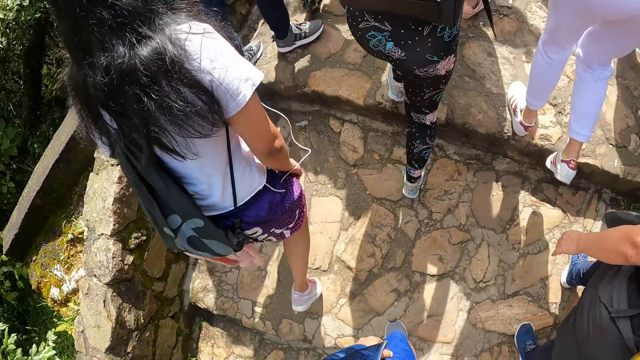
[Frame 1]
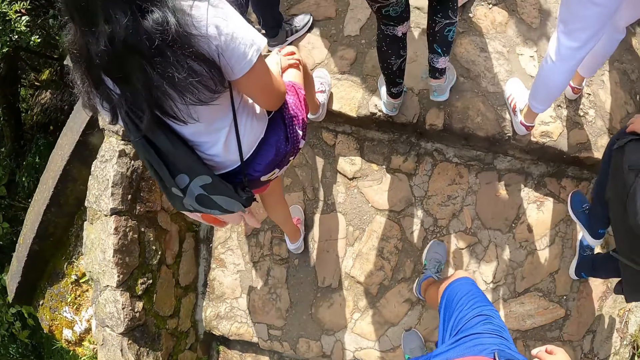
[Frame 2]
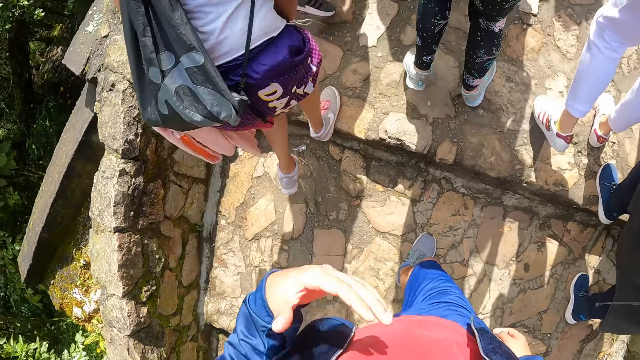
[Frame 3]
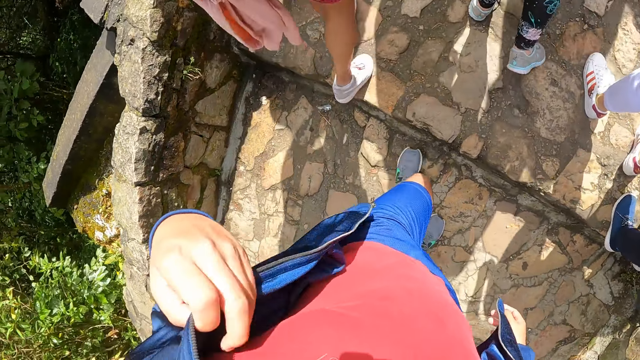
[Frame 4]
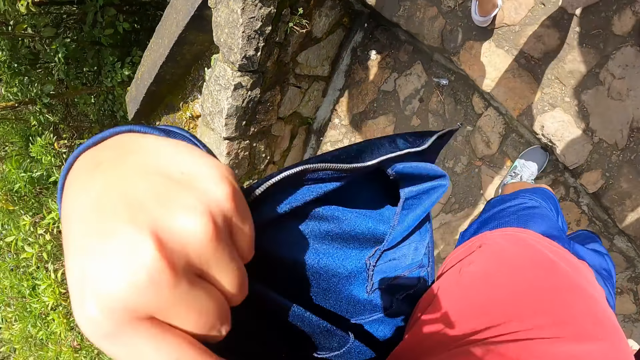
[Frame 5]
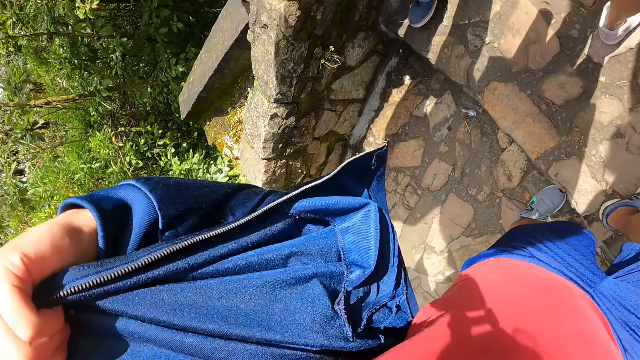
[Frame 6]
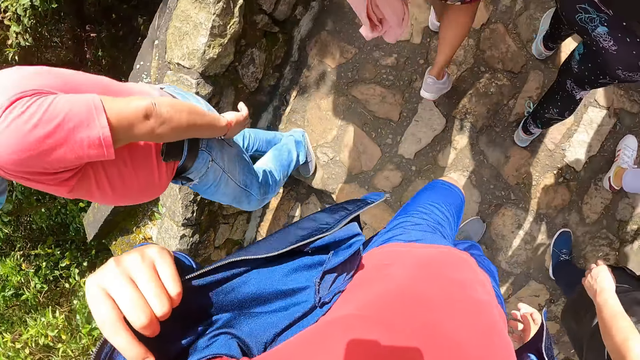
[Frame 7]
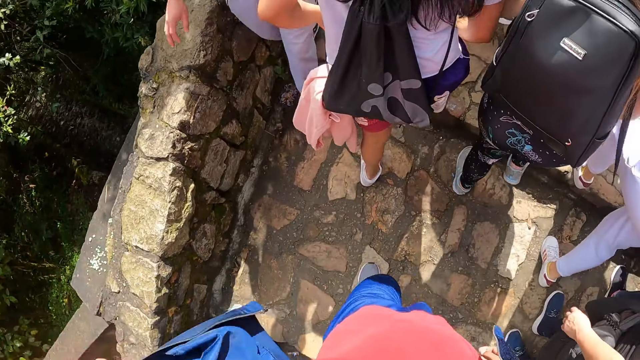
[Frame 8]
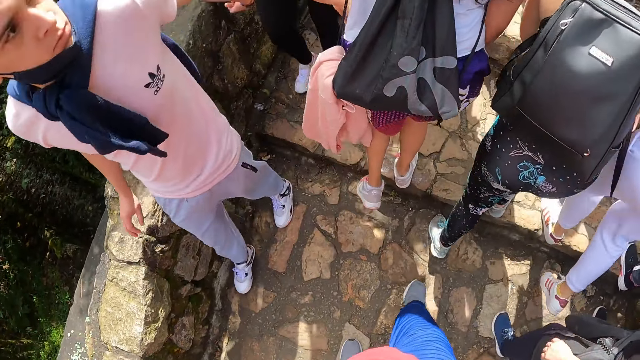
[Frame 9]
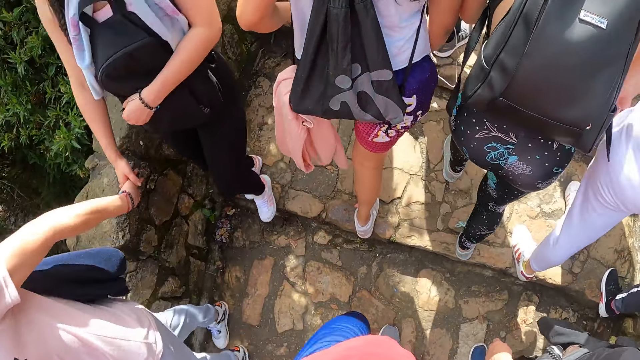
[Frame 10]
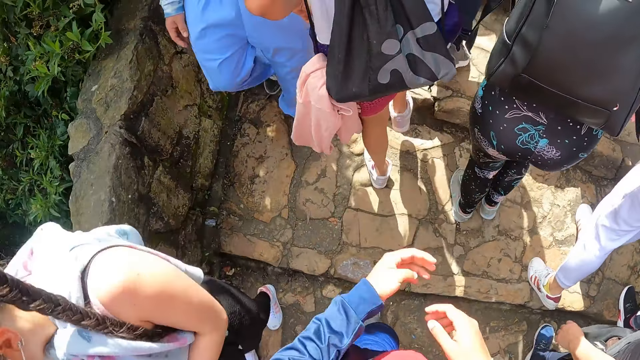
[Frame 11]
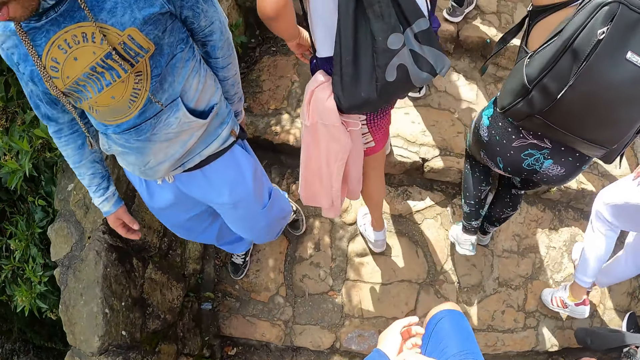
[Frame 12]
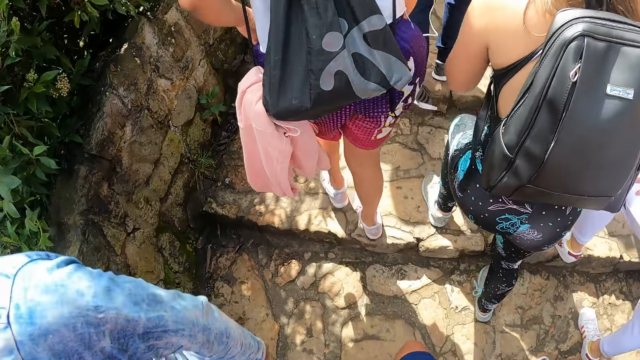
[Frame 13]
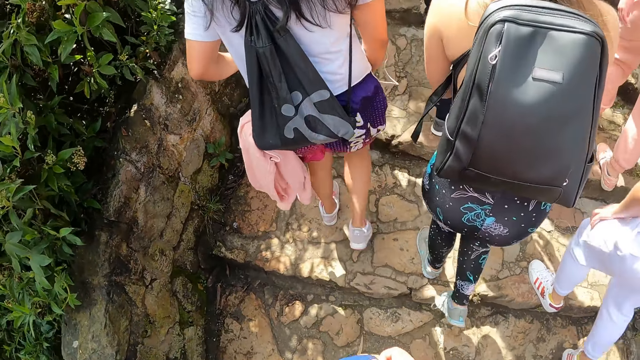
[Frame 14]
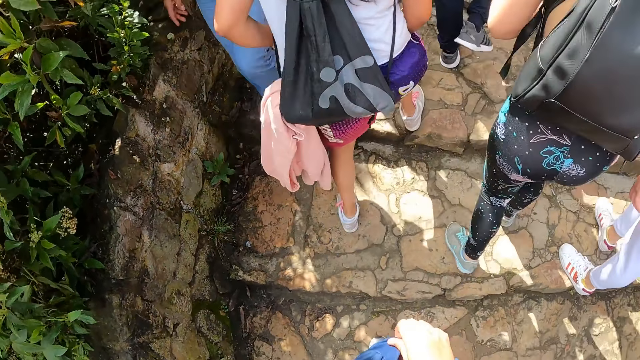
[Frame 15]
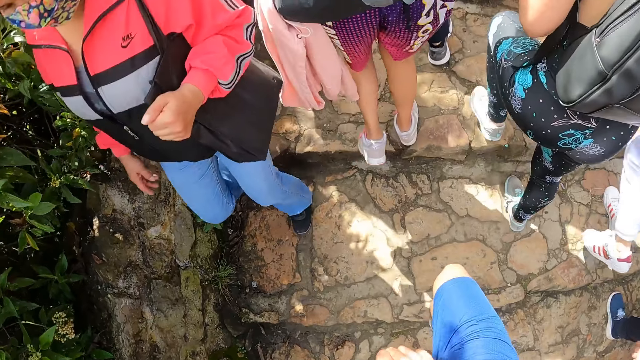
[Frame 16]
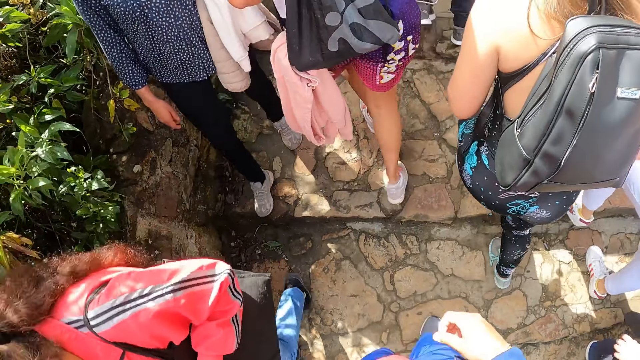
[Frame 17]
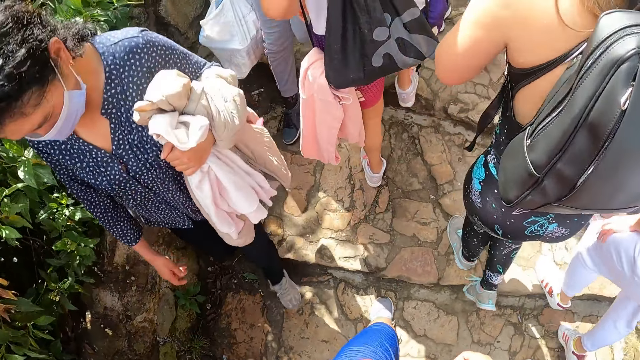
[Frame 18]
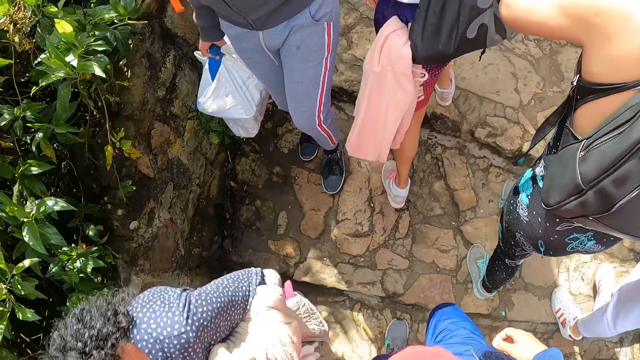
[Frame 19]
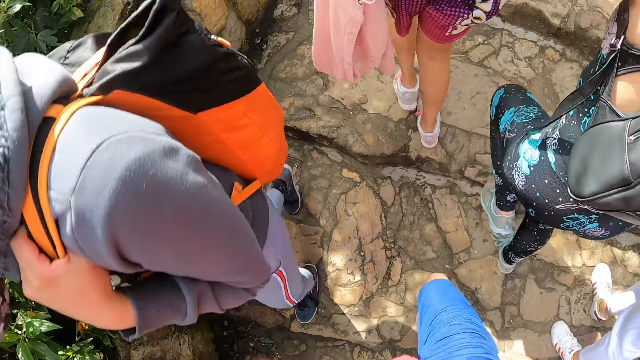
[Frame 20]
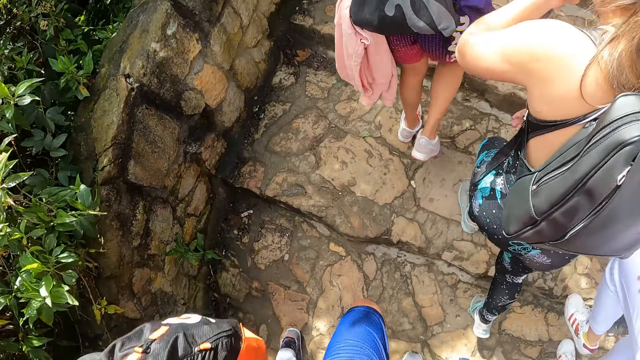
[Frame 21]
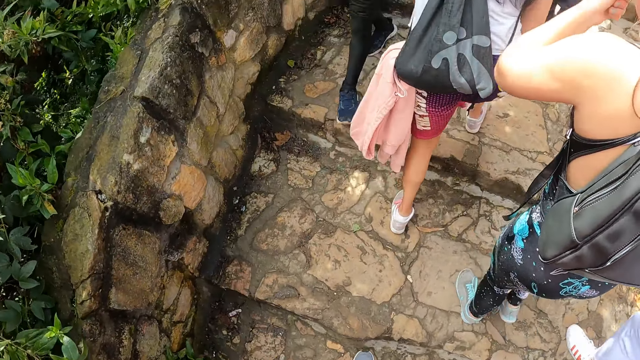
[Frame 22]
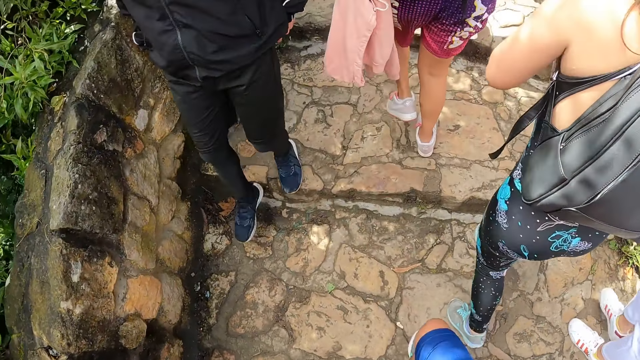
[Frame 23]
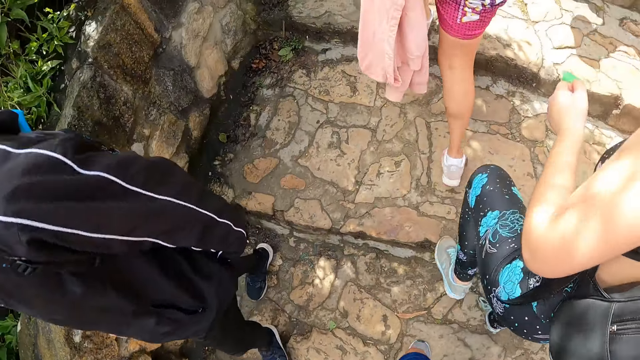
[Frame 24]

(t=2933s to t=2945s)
The camera wearer pulls off the left shoulder of his jacket with his left hand. He walks around the stairs. He holds his left sleeve with his right hand.

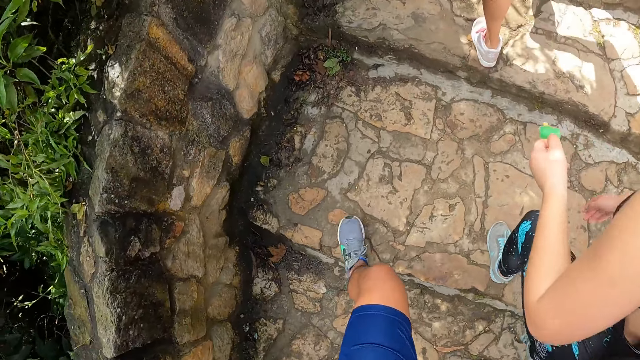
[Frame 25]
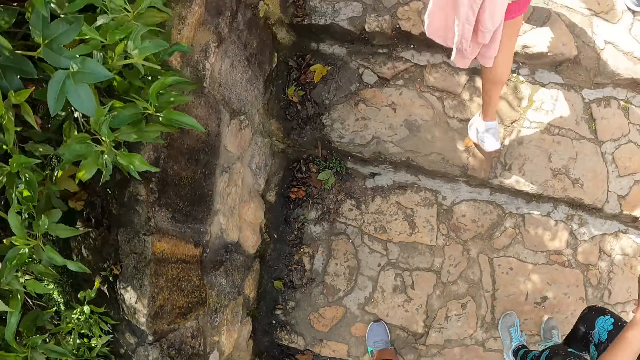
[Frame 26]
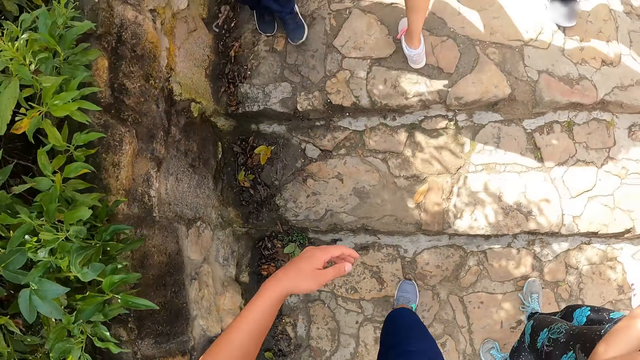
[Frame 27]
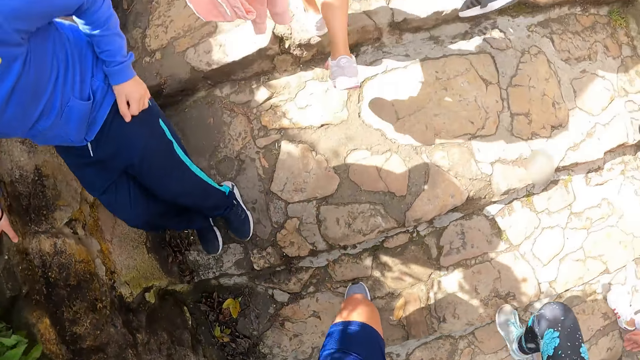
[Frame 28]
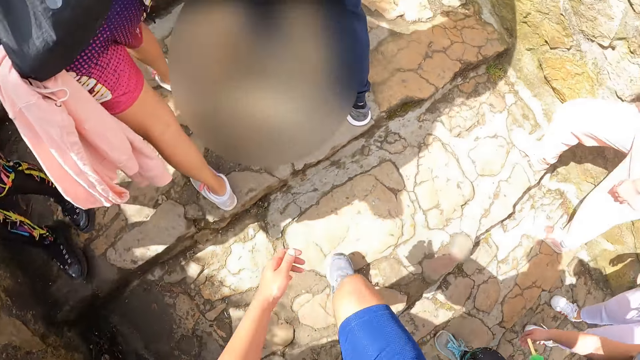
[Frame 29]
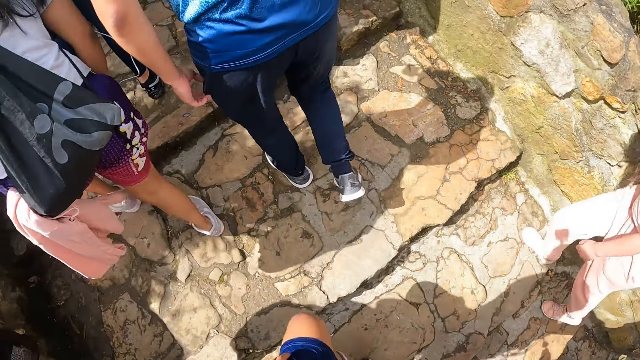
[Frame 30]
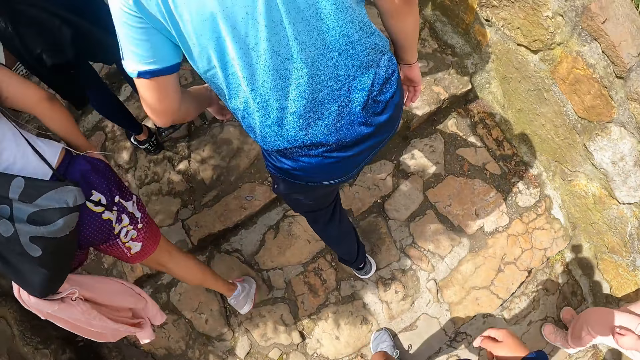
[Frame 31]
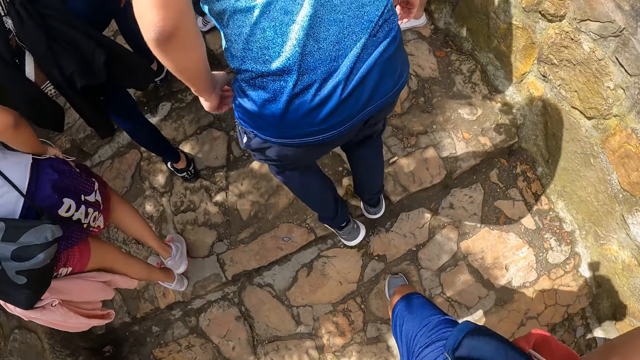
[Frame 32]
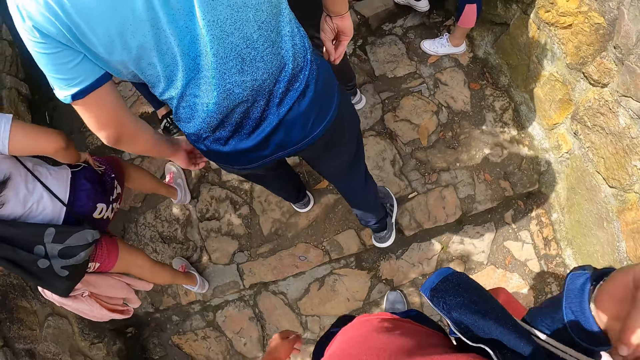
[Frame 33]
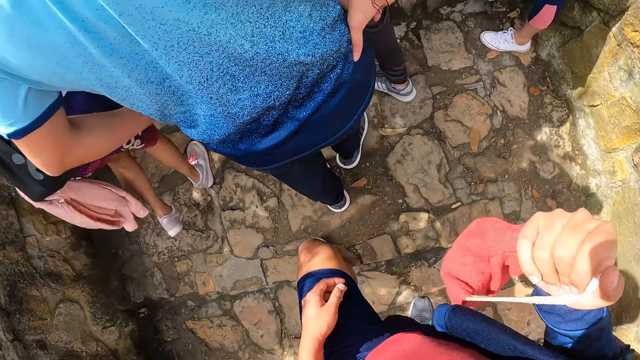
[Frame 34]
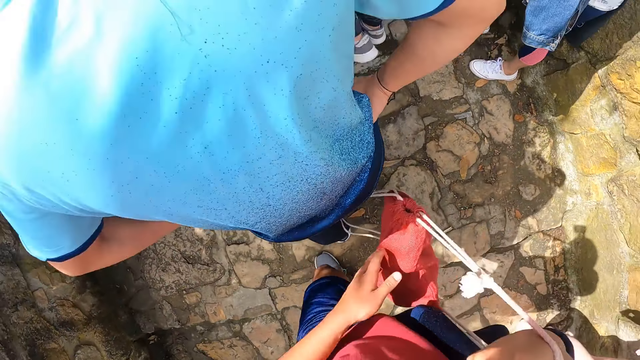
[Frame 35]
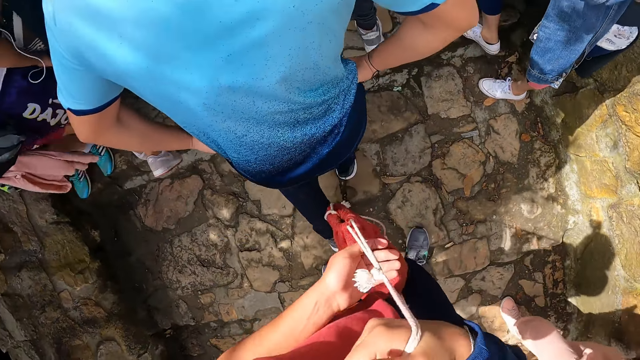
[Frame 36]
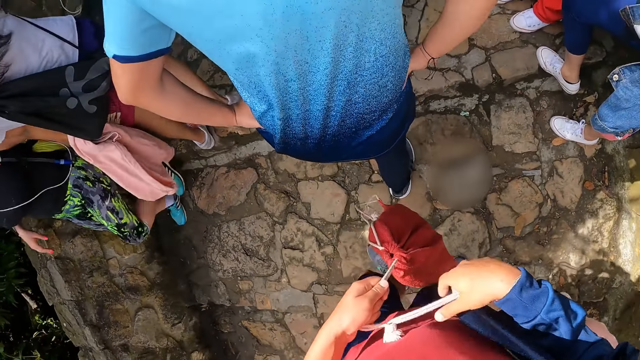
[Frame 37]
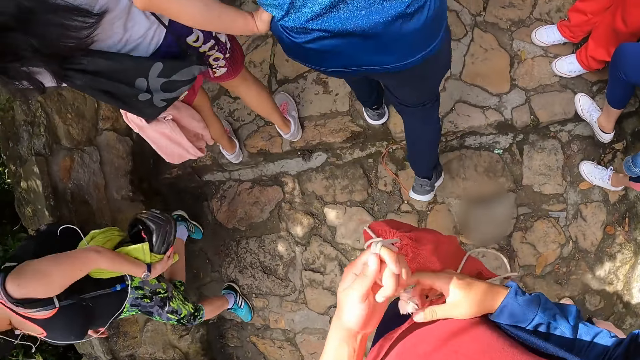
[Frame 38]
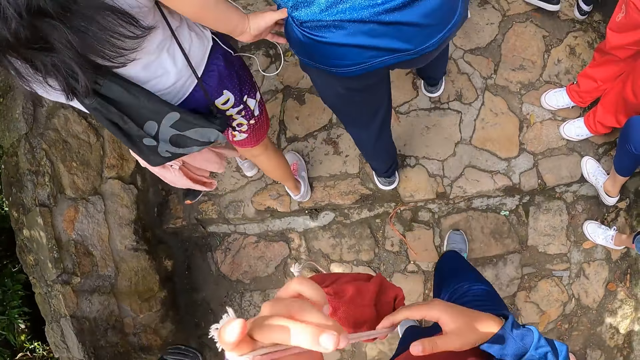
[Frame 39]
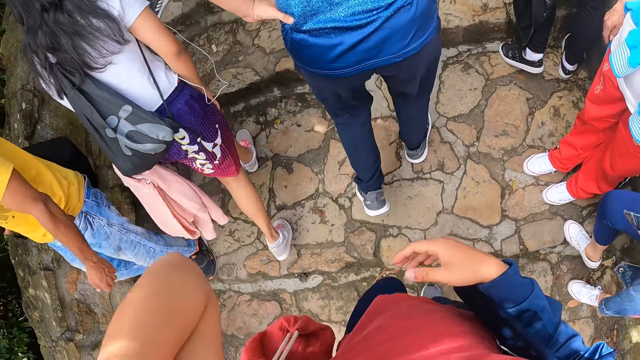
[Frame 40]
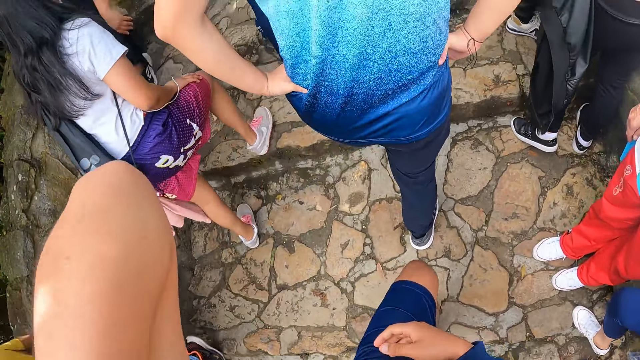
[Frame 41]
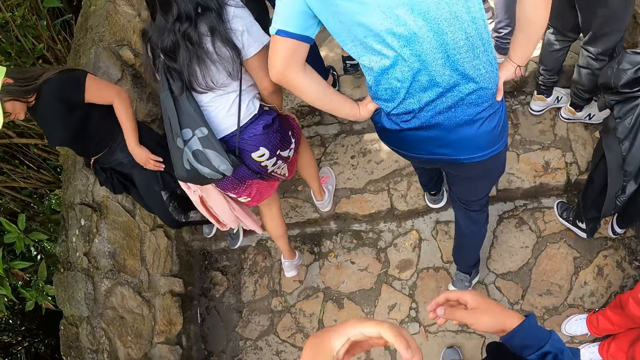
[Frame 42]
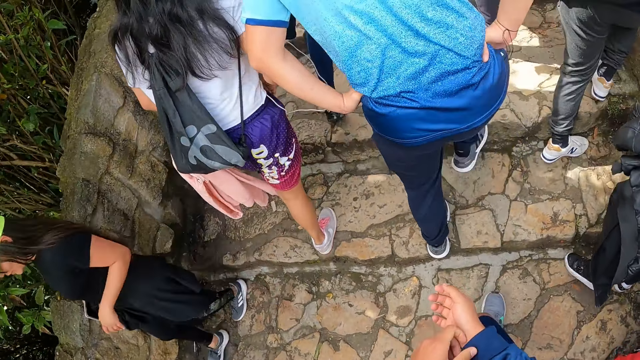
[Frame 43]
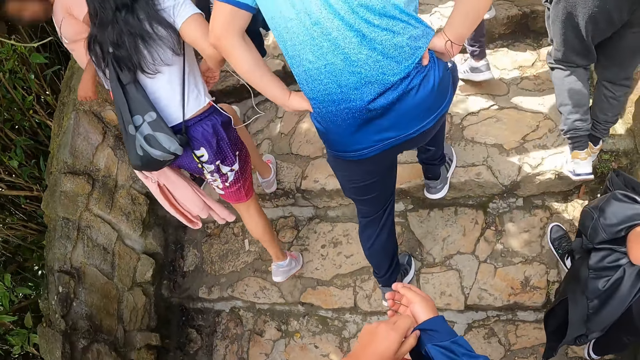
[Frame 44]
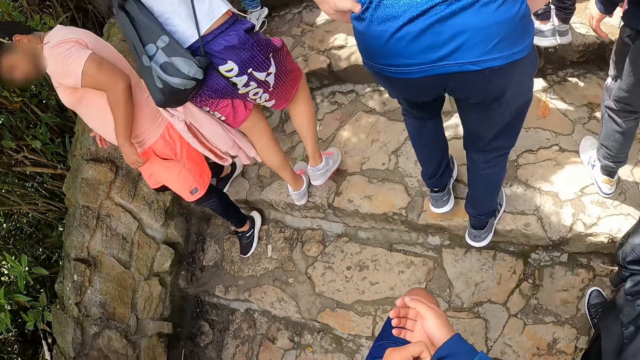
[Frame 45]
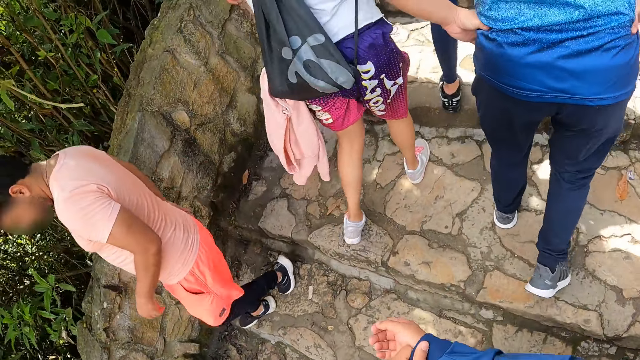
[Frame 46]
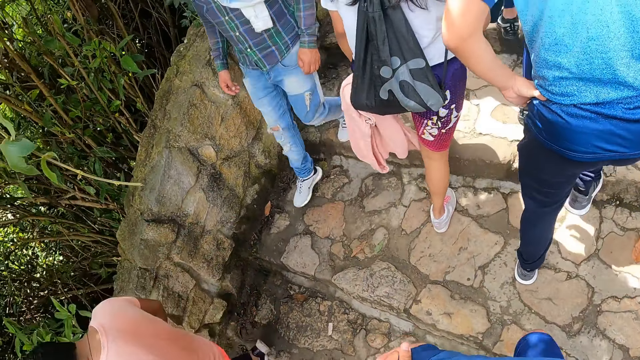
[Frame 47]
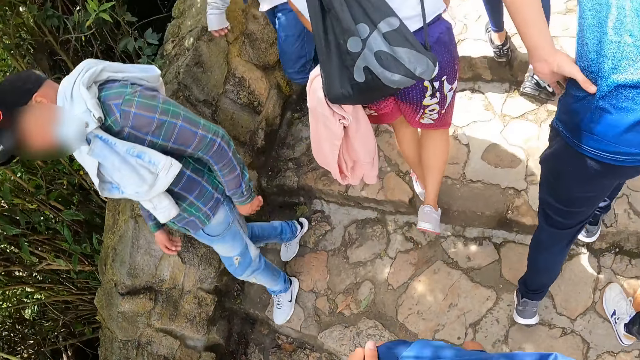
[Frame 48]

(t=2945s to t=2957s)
The camera wearer removes a knapsack on his right shoulder with his right hand. He holds the knapsack with his left hand. He hangs the knapsack in his left hand on his left shoulder. He pulls his right sleeve with his left hand.
